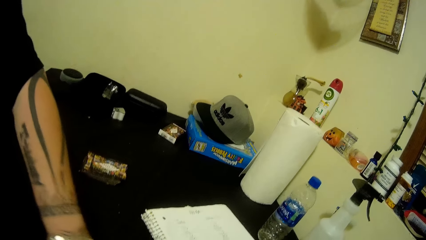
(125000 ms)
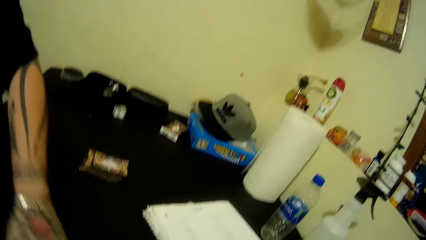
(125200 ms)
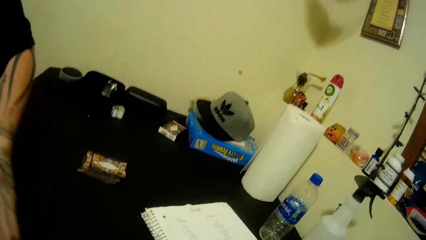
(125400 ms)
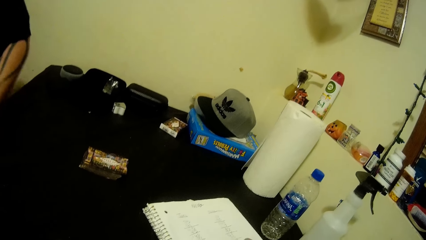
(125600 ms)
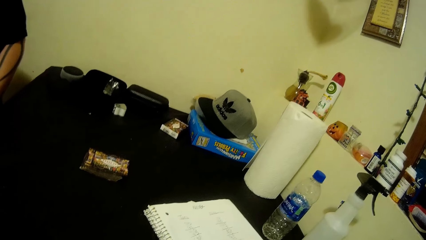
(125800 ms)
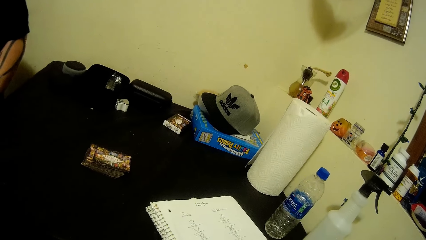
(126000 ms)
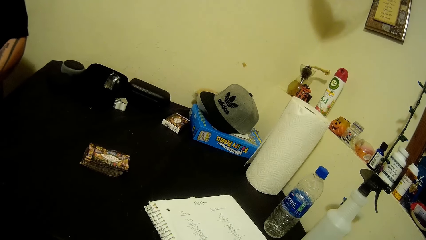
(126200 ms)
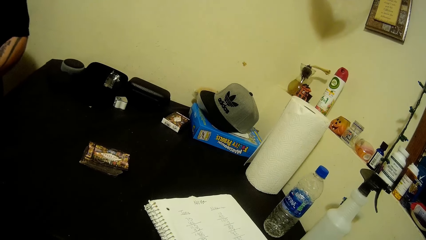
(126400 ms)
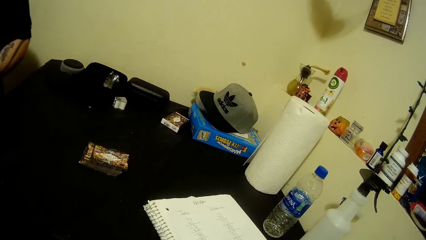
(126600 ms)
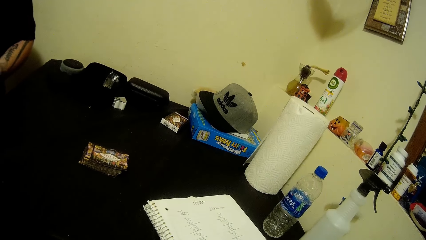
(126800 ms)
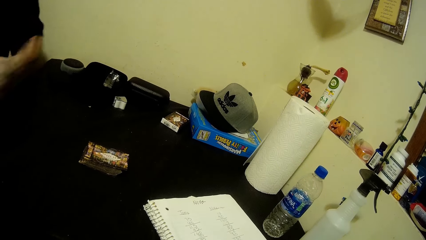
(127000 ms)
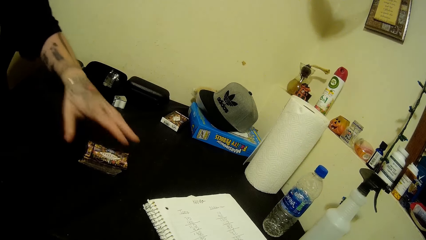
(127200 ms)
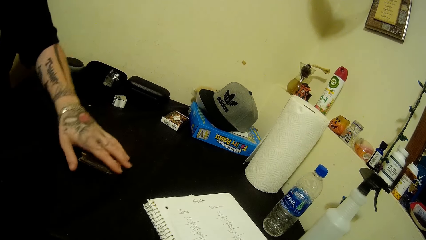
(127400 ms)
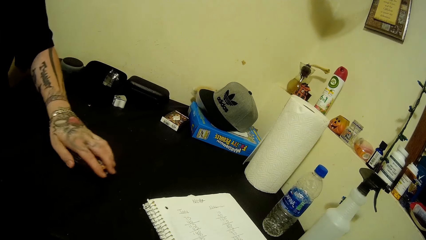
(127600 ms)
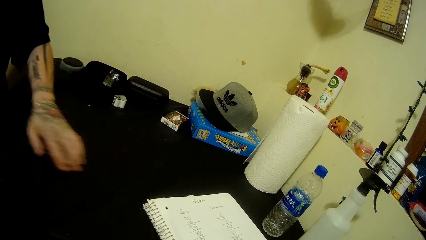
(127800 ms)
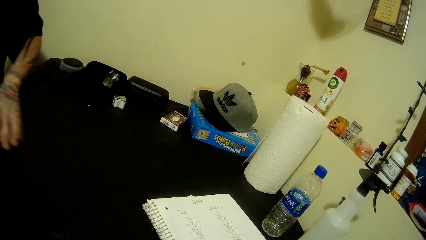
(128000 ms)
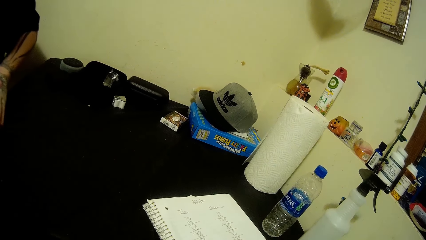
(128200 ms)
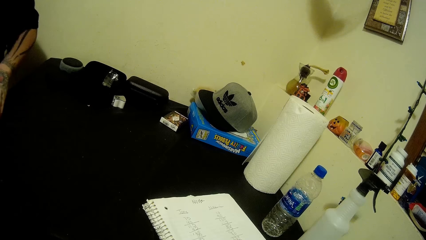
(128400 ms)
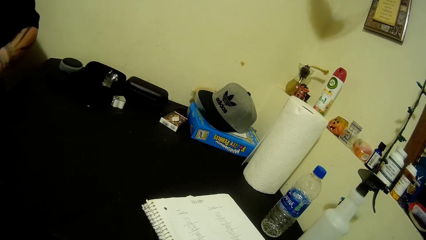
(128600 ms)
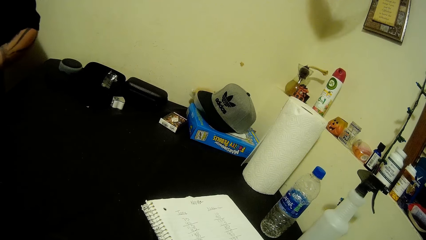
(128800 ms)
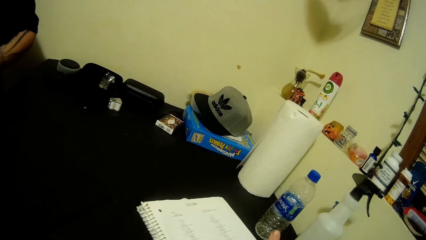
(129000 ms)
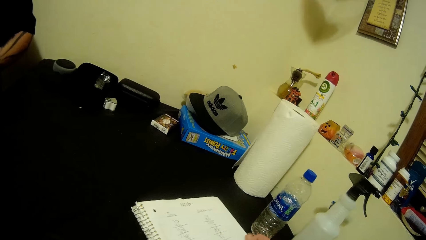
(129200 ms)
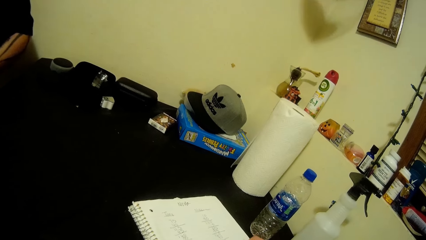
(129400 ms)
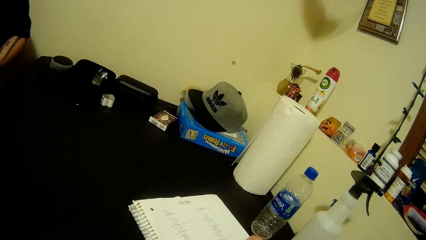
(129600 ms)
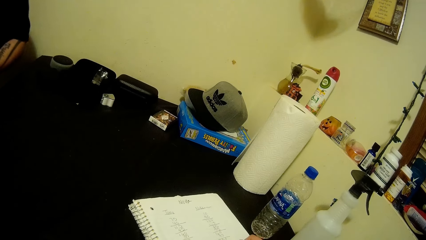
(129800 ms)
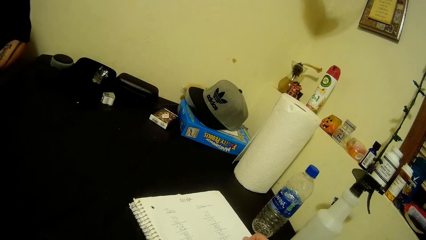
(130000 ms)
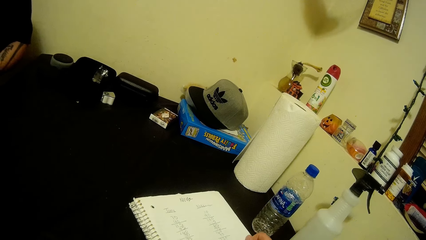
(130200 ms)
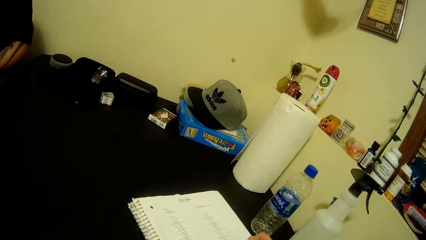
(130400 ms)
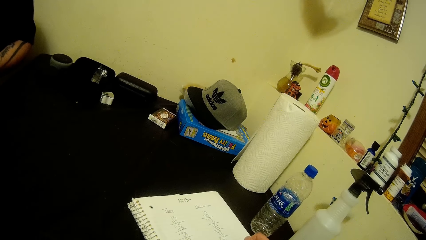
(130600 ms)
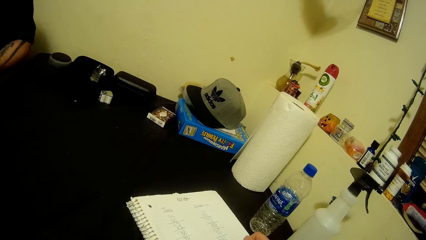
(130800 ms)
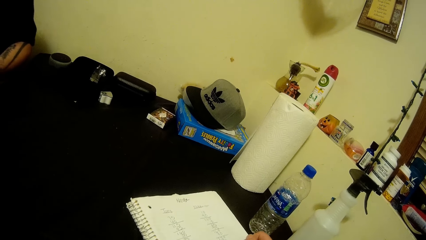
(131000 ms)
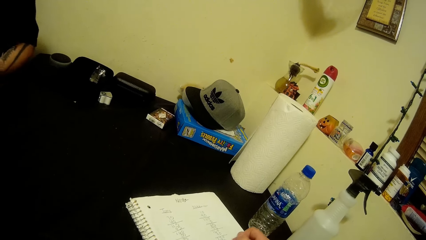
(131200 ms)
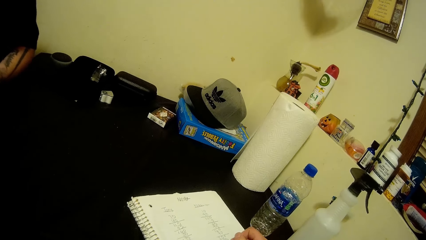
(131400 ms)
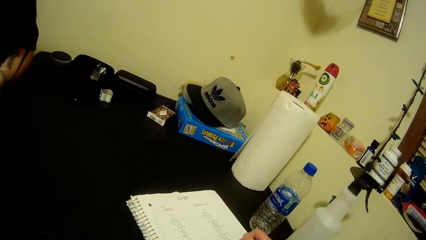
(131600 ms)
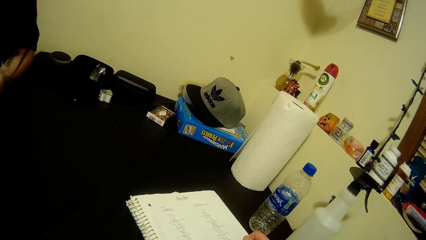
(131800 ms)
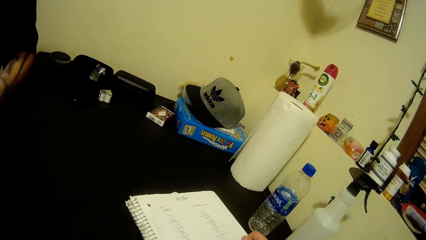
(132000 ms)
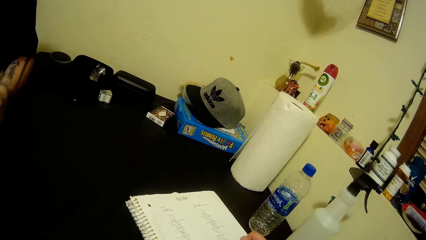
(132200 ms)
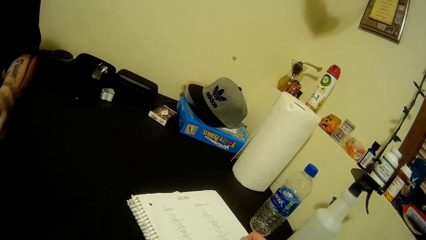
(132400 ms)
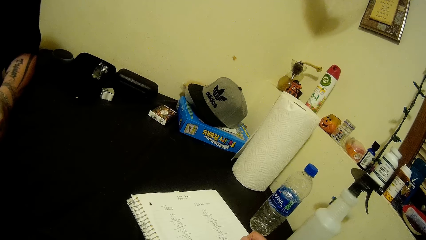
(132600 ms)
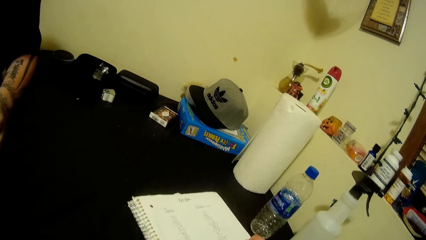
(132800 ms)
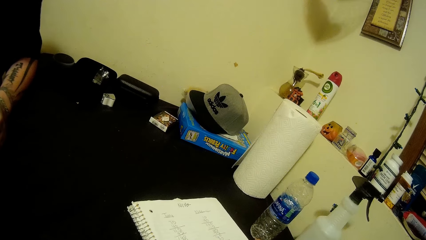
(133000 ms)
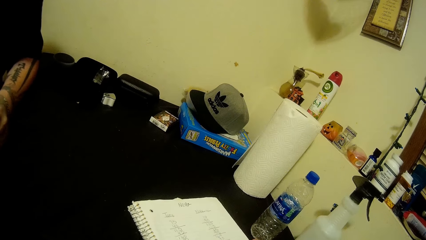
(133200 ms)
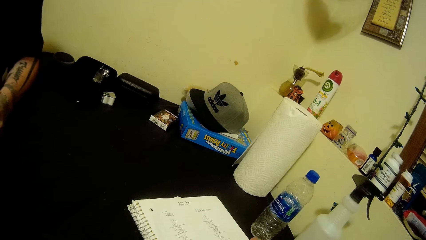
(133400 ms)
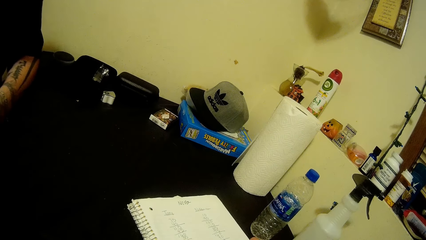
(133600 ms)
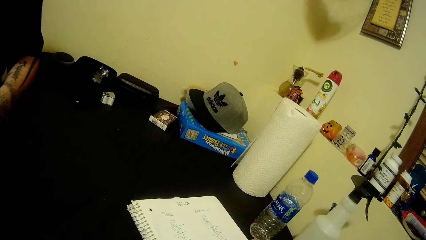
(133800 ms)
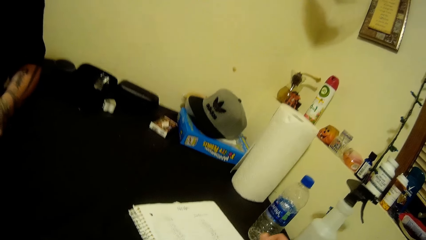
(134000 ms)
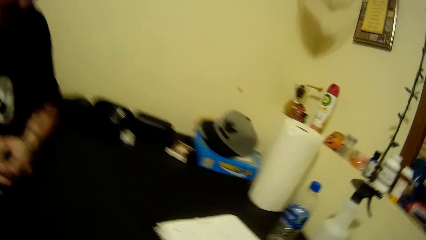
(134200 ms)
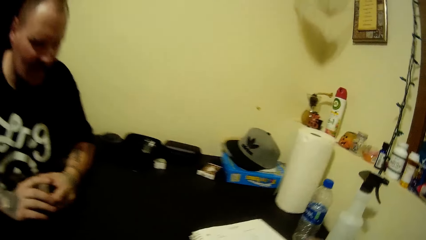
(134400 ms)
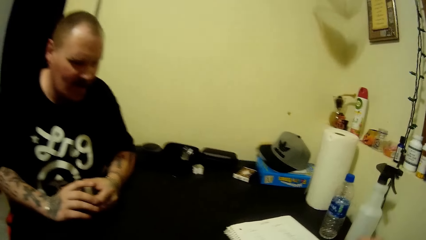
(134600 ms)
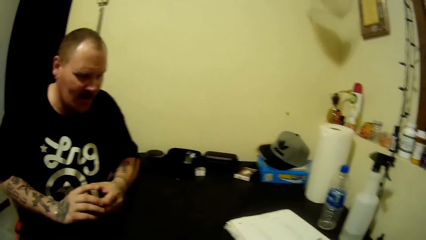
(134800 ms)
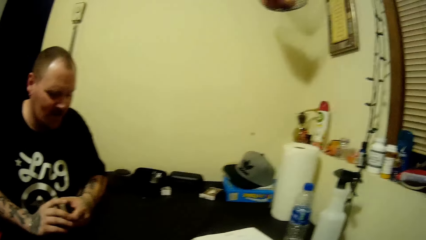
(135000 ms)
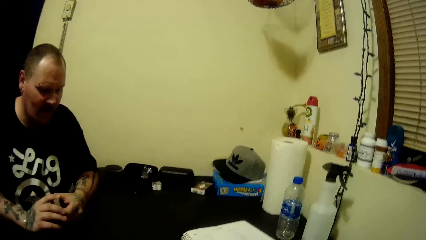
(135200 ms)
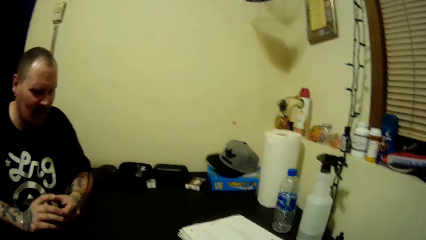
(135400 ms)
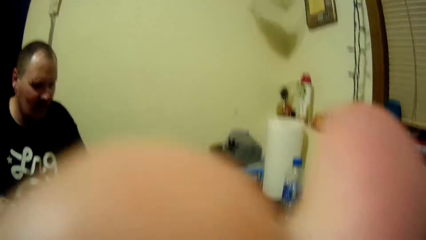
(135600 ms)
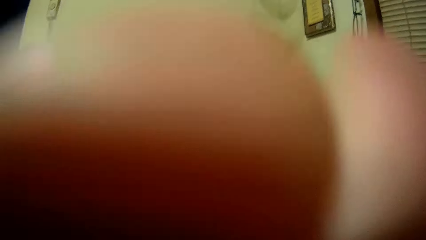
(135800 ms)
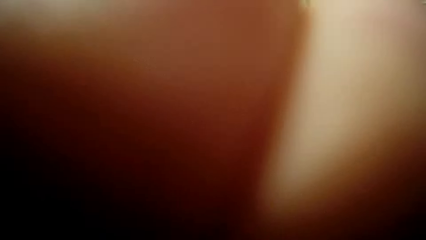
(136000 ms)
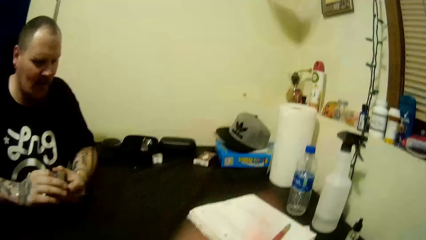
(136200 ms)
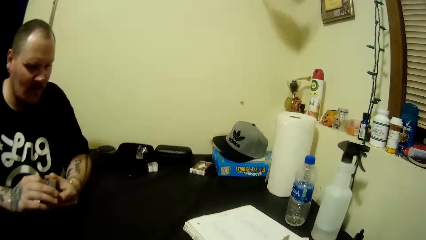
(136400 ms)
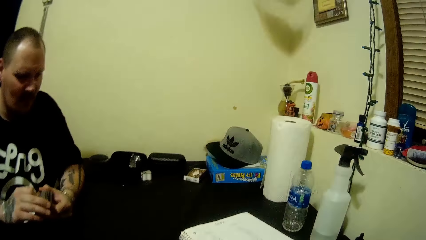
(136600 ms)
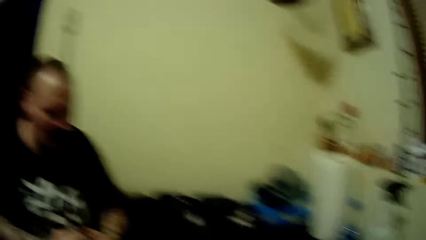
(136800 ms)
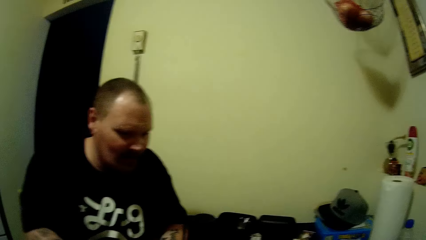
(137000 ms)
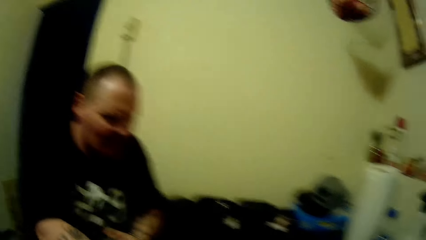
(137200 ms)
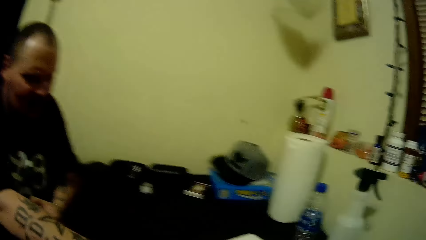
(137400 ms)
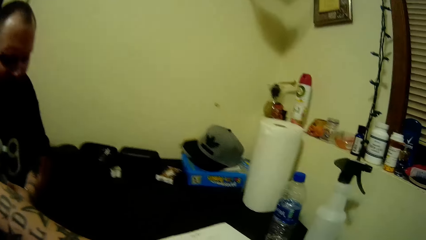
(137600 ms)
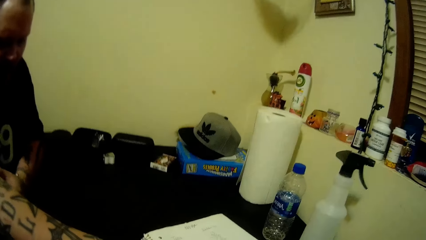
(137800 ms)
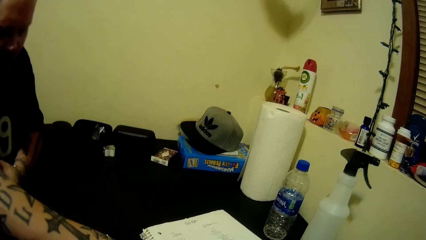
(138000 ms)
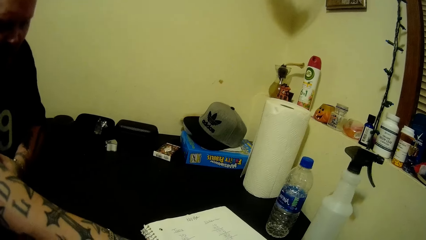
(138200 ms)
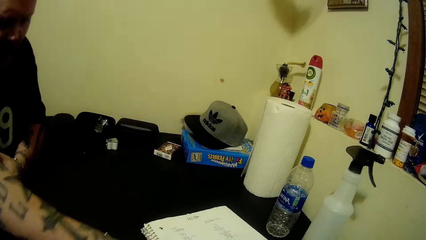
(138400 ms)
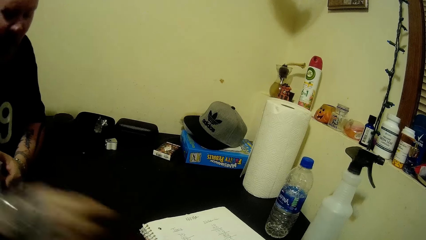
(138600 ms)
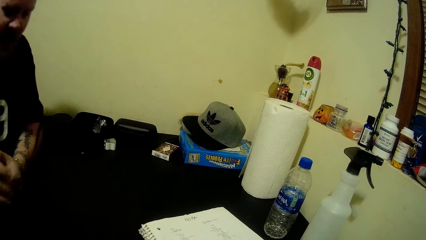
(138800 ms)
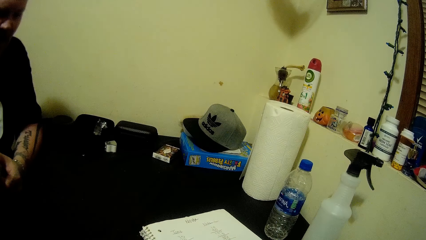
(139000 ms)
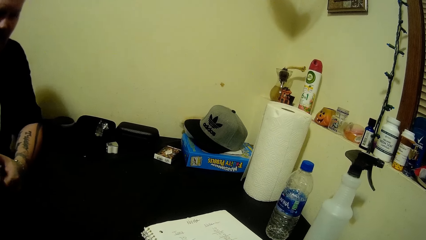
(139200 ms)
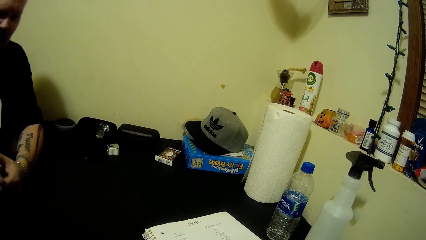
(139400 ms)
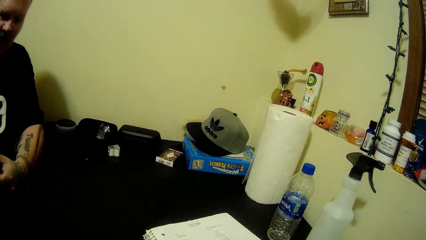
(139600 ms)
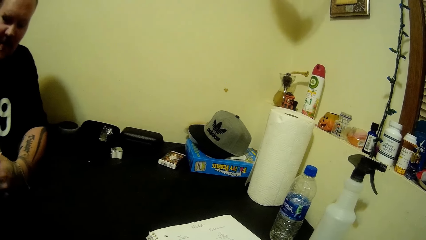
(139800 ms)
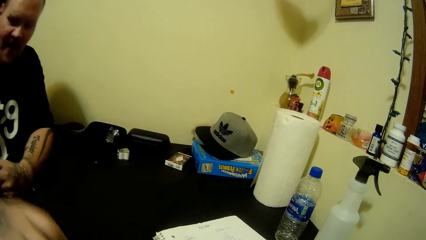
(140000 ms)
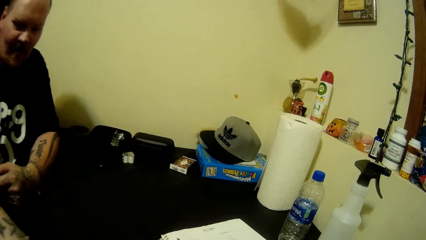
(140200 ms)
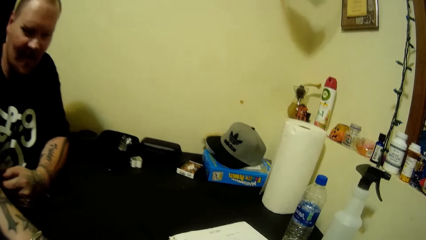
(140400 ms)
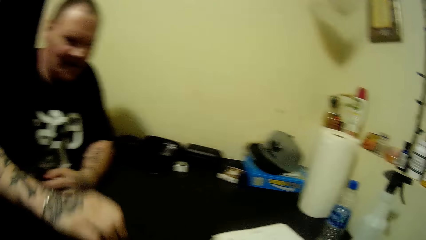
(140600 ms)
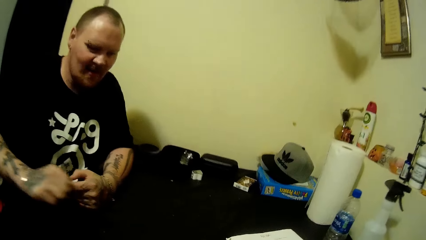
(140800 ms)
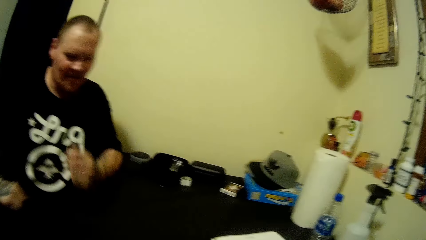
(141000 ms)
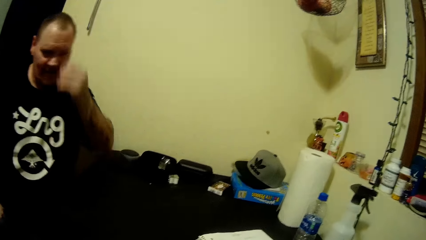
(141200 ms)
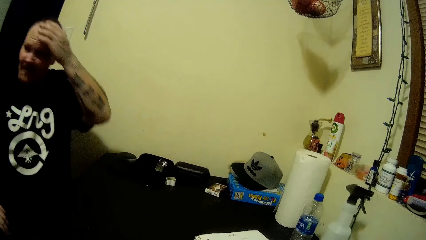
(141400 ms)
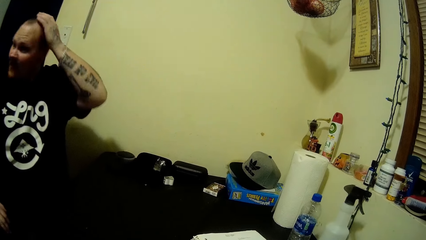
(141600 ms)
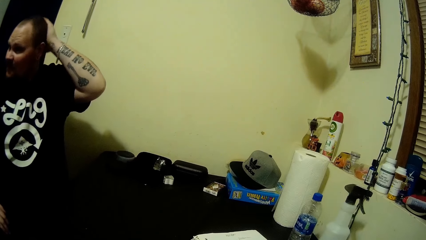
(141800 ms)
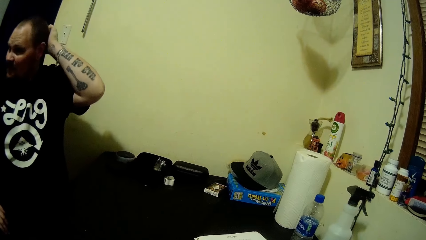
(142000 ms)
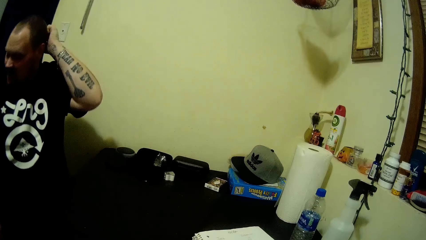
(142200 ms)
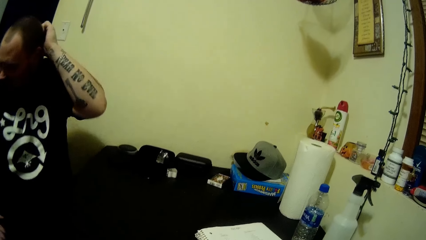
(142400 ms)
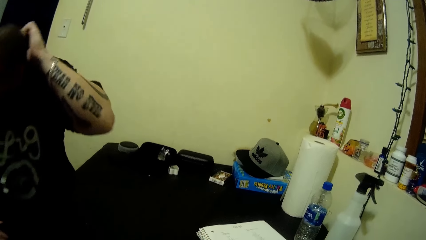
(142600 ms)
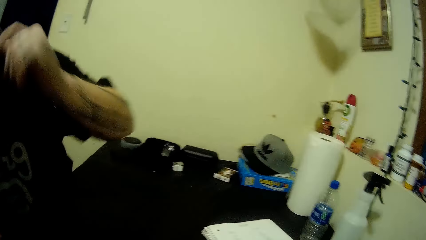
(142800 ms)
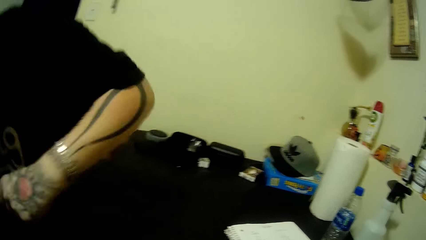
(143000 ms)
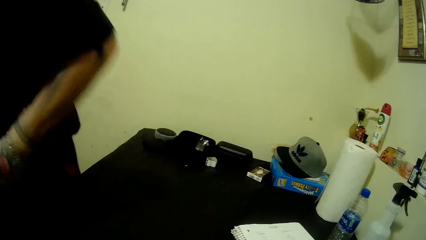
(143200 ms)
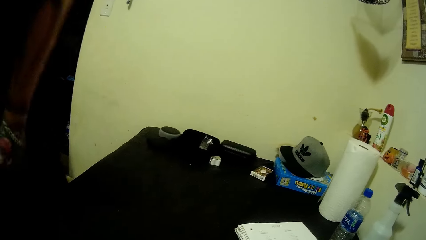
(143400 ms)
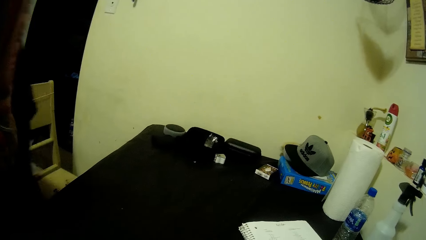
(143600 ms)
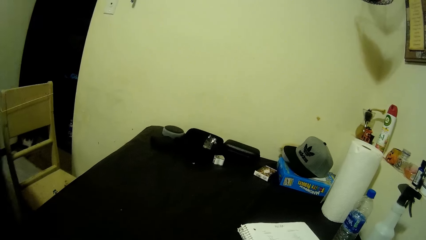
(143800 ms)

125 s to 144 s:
A man packs the cards on the table with his left hand. The camera wearer looks around. She raises her right hand. She adjusts the camera. The man drops a card on the table with his right hand. The camera wearer talks to the man. The man stands up from his seat.
